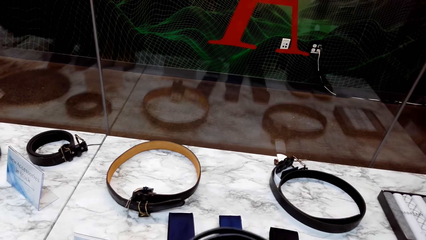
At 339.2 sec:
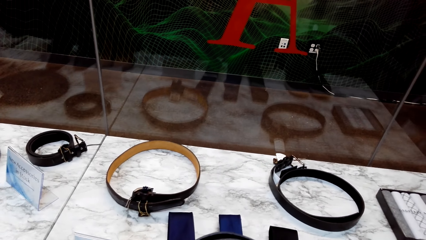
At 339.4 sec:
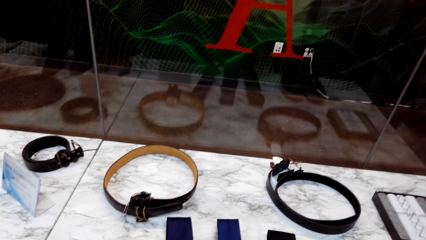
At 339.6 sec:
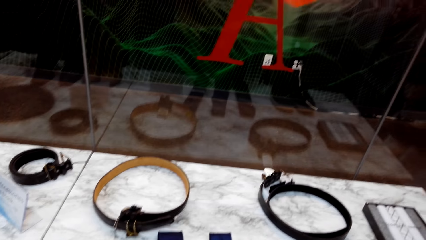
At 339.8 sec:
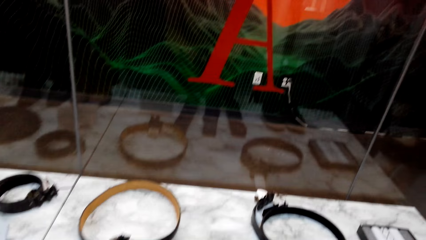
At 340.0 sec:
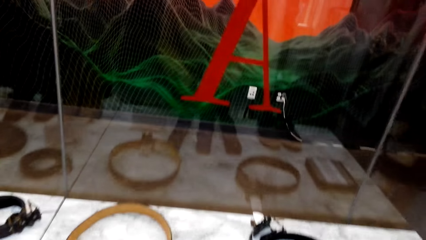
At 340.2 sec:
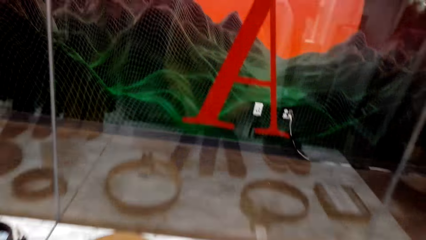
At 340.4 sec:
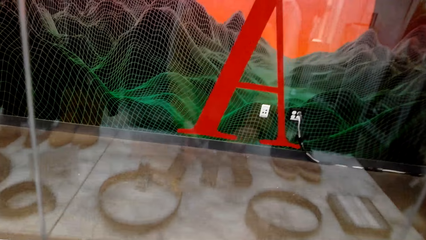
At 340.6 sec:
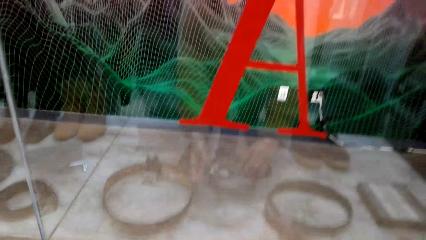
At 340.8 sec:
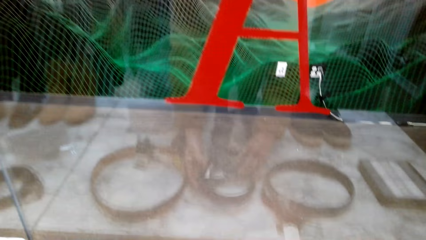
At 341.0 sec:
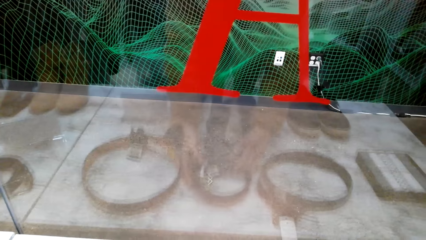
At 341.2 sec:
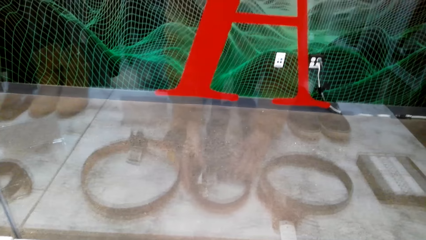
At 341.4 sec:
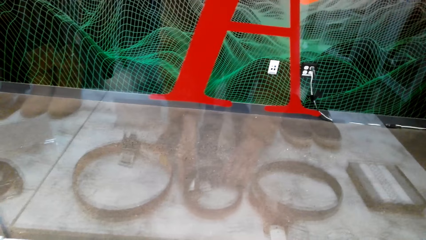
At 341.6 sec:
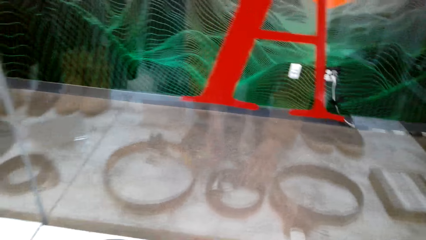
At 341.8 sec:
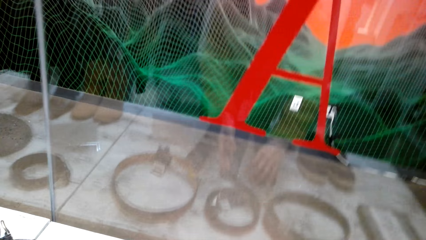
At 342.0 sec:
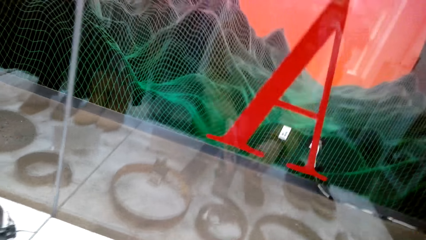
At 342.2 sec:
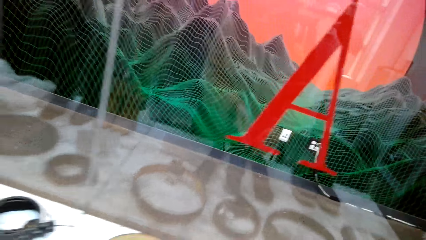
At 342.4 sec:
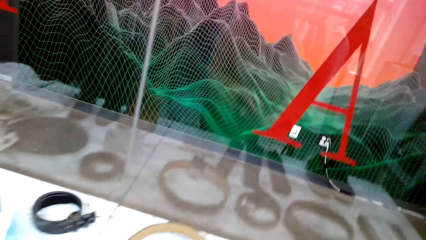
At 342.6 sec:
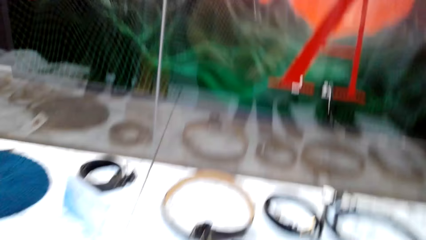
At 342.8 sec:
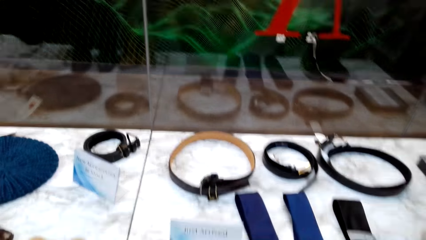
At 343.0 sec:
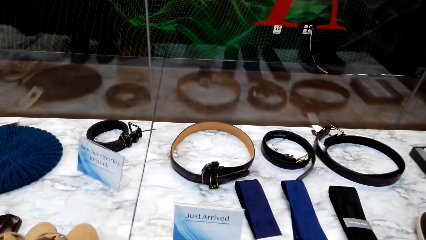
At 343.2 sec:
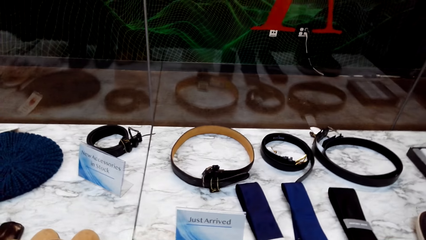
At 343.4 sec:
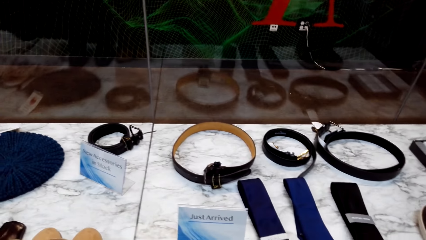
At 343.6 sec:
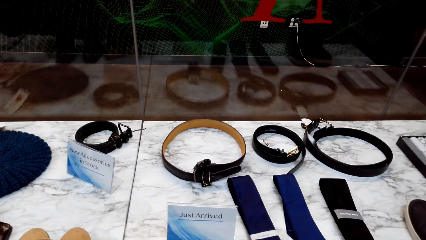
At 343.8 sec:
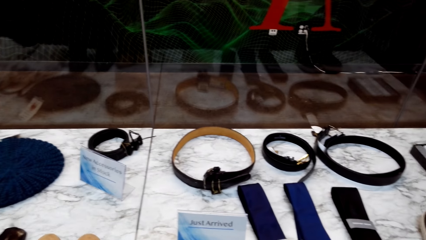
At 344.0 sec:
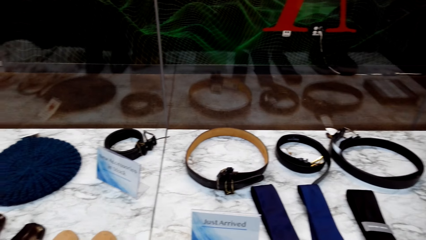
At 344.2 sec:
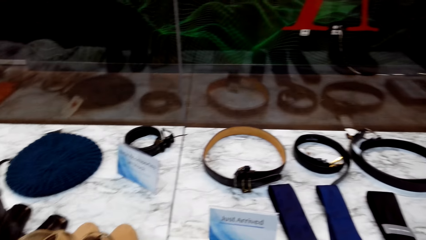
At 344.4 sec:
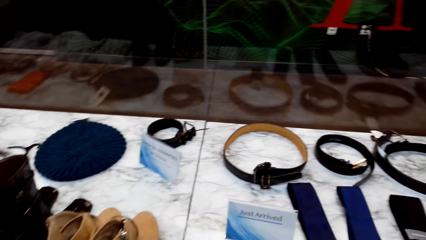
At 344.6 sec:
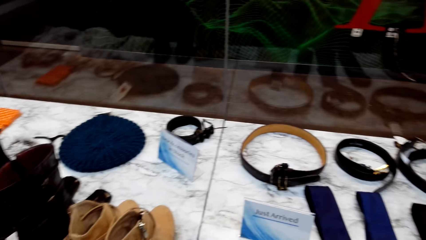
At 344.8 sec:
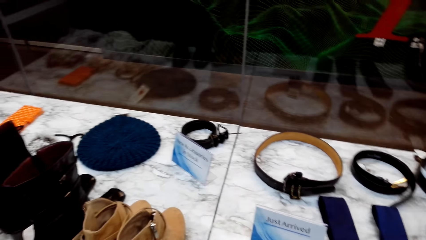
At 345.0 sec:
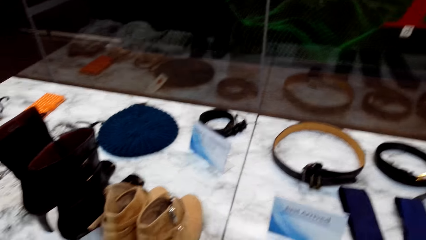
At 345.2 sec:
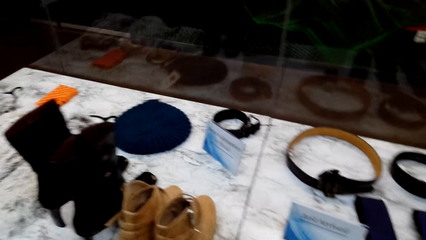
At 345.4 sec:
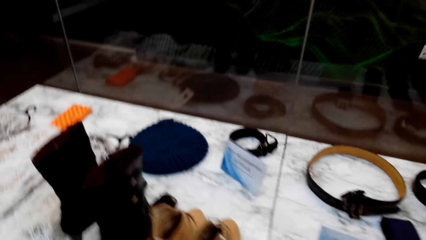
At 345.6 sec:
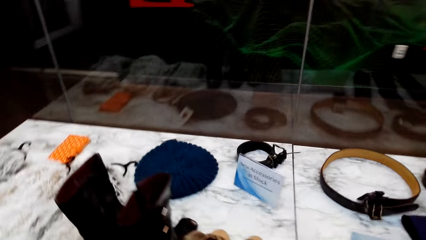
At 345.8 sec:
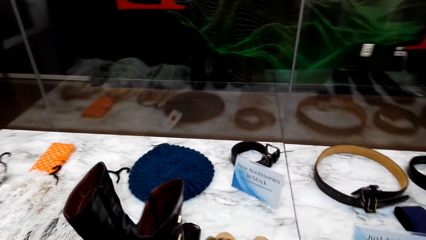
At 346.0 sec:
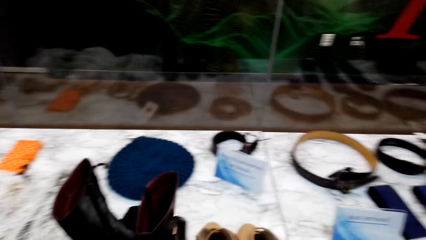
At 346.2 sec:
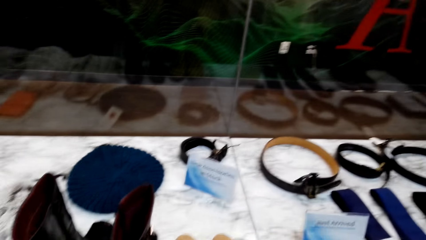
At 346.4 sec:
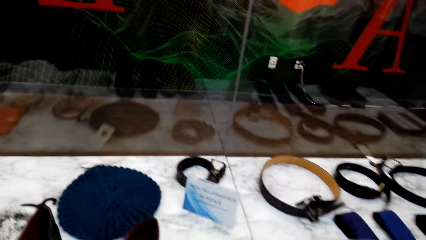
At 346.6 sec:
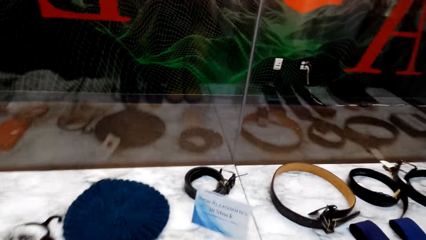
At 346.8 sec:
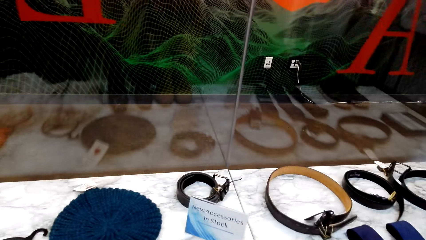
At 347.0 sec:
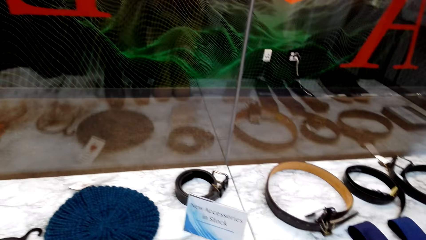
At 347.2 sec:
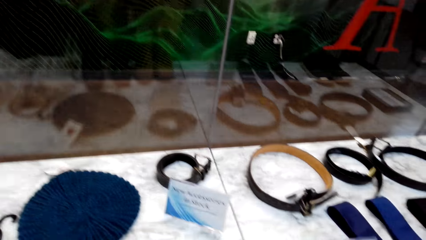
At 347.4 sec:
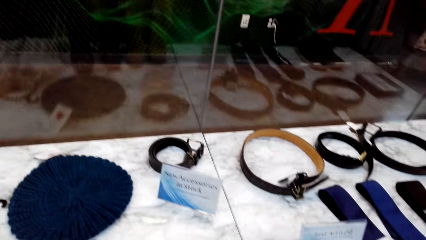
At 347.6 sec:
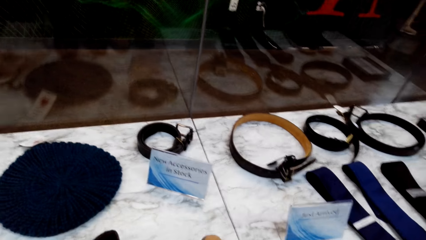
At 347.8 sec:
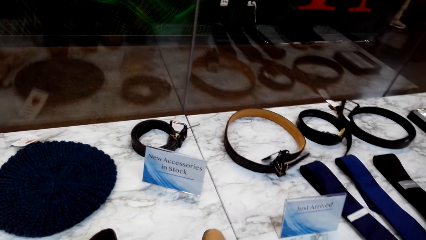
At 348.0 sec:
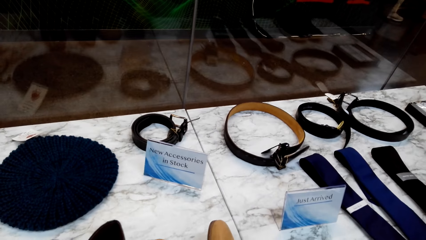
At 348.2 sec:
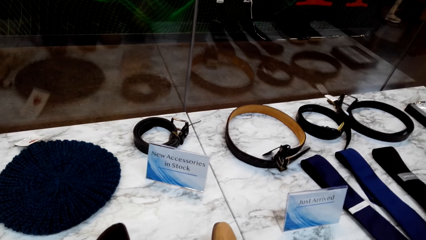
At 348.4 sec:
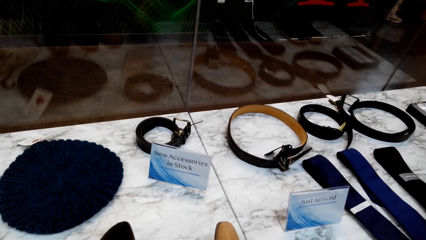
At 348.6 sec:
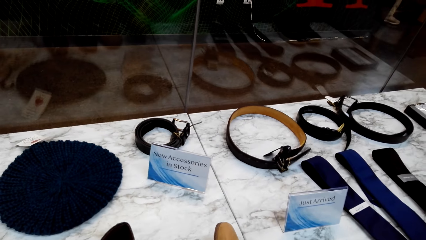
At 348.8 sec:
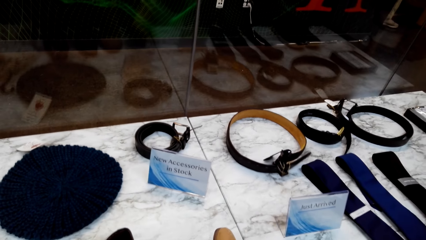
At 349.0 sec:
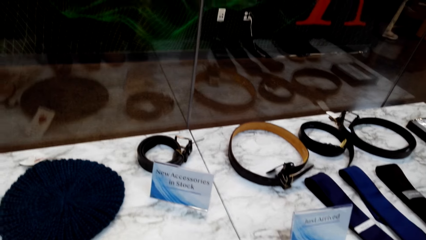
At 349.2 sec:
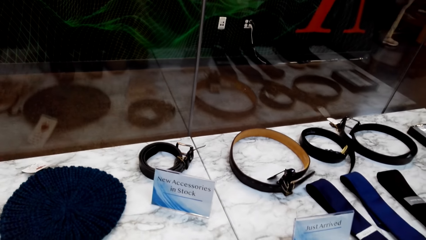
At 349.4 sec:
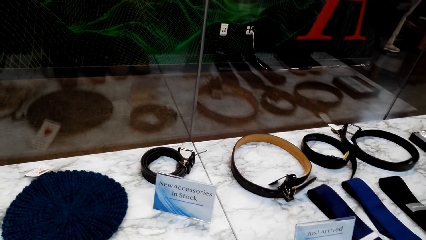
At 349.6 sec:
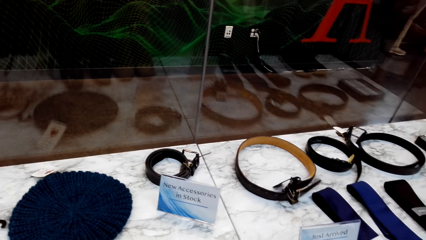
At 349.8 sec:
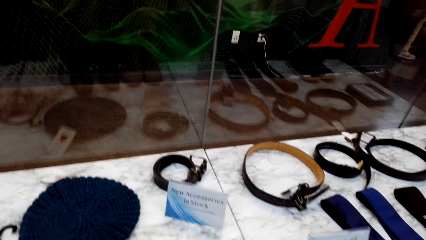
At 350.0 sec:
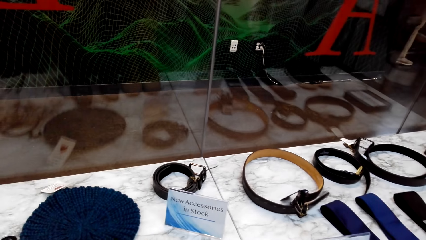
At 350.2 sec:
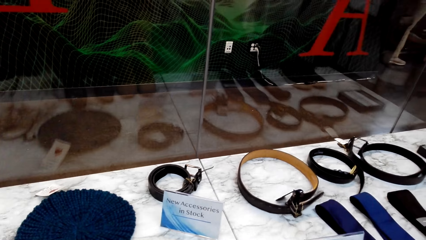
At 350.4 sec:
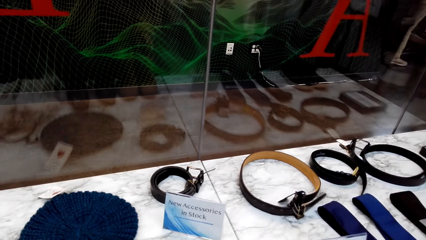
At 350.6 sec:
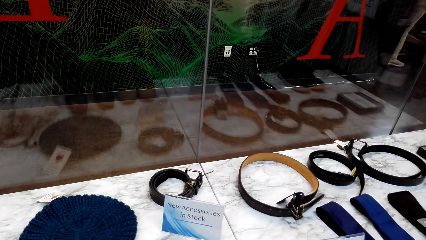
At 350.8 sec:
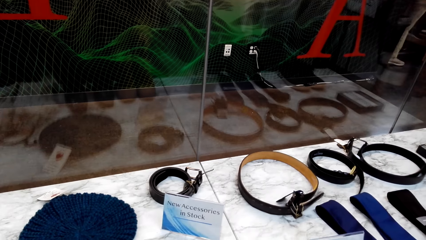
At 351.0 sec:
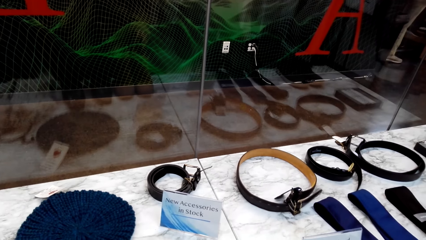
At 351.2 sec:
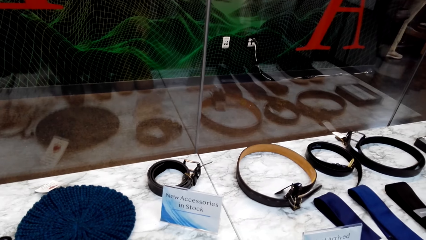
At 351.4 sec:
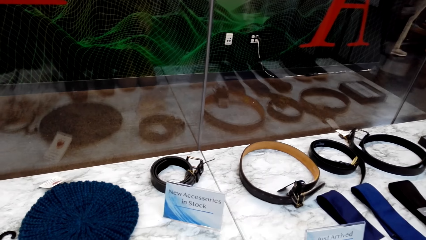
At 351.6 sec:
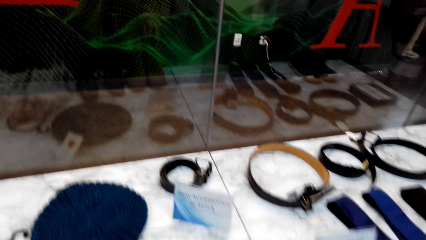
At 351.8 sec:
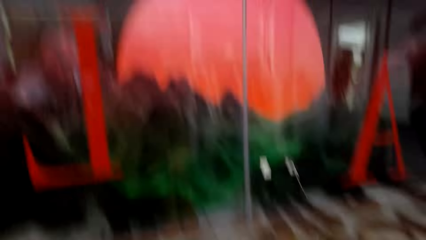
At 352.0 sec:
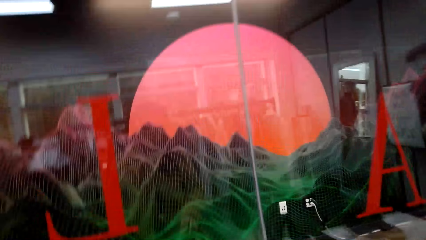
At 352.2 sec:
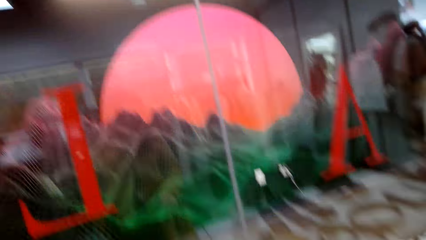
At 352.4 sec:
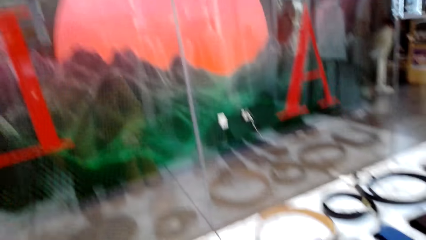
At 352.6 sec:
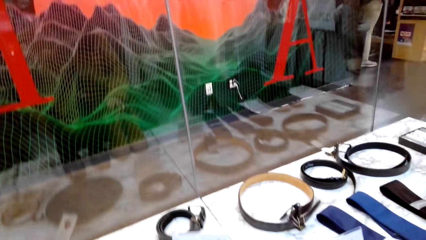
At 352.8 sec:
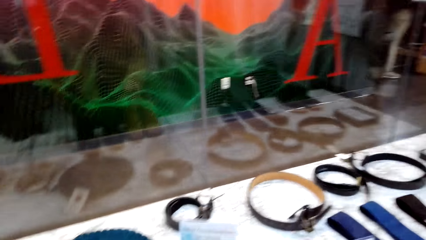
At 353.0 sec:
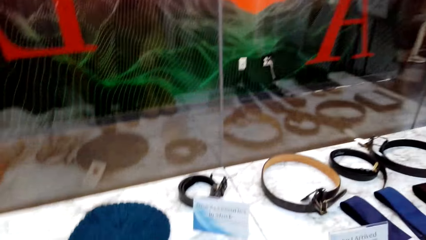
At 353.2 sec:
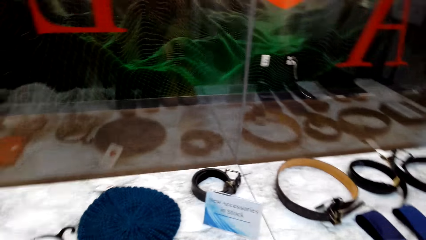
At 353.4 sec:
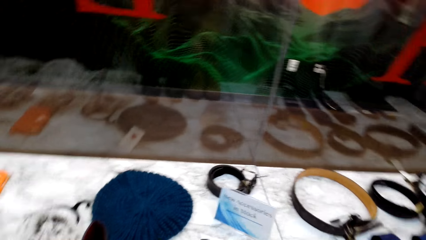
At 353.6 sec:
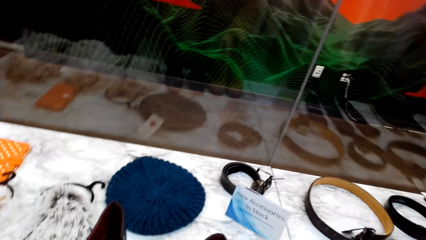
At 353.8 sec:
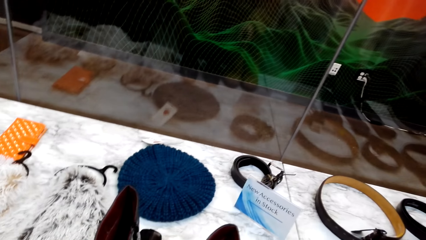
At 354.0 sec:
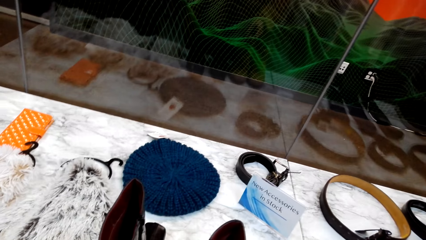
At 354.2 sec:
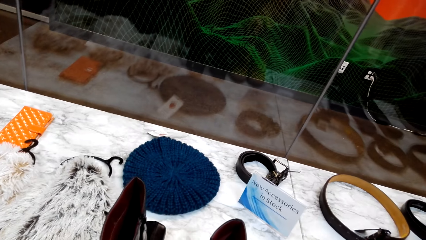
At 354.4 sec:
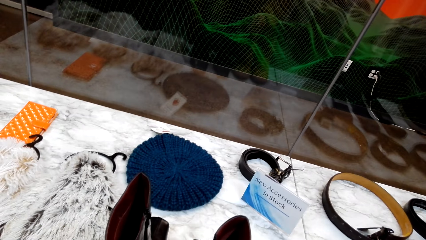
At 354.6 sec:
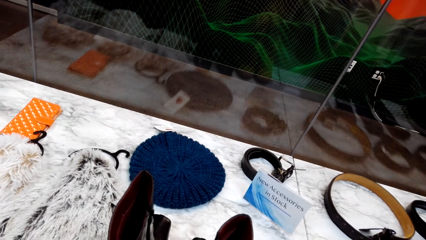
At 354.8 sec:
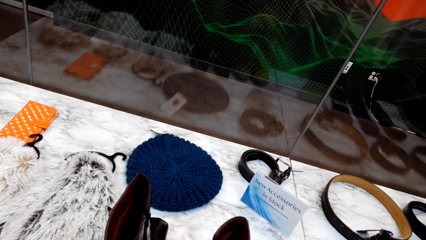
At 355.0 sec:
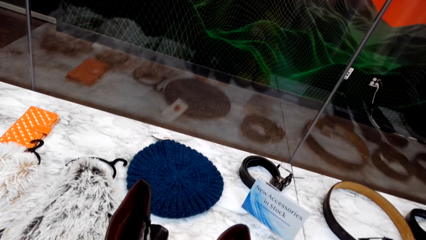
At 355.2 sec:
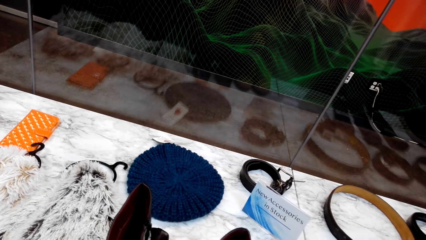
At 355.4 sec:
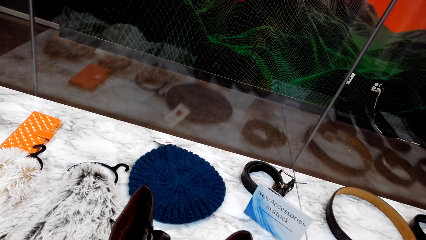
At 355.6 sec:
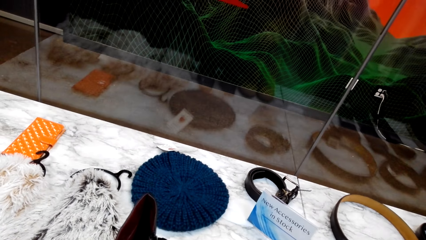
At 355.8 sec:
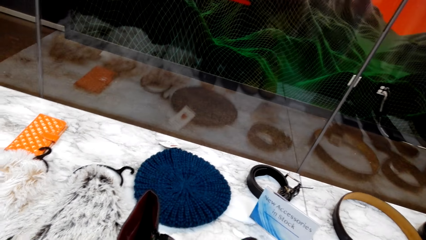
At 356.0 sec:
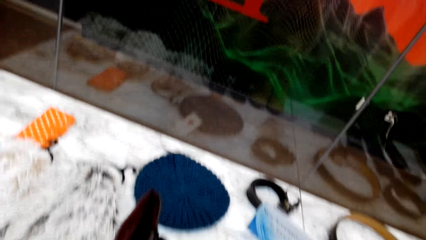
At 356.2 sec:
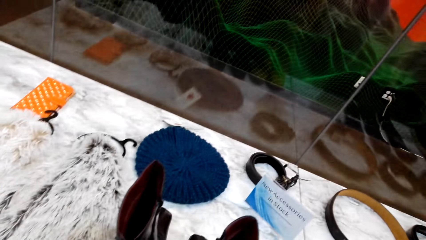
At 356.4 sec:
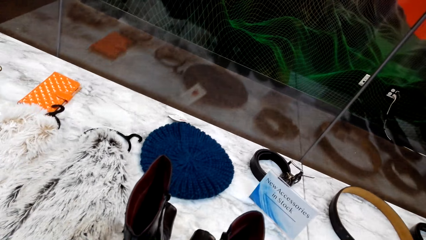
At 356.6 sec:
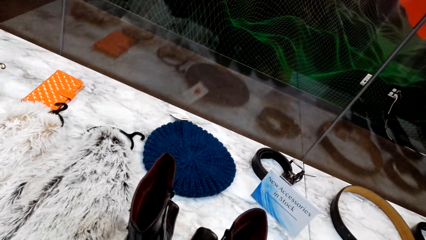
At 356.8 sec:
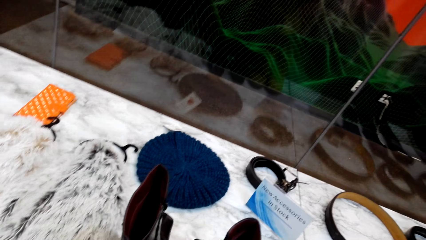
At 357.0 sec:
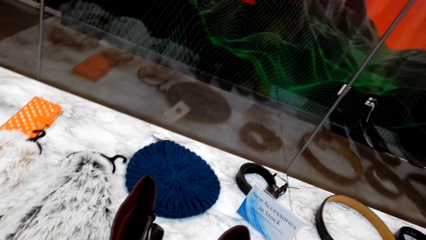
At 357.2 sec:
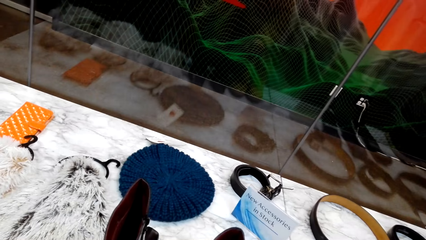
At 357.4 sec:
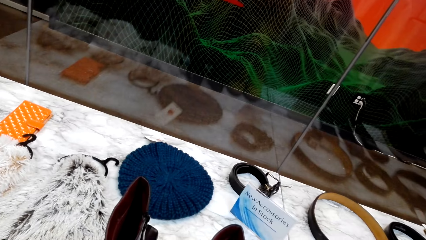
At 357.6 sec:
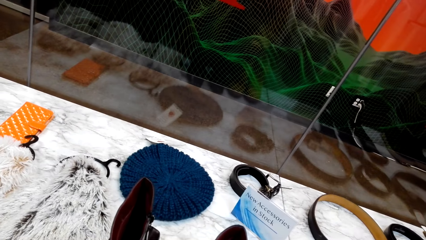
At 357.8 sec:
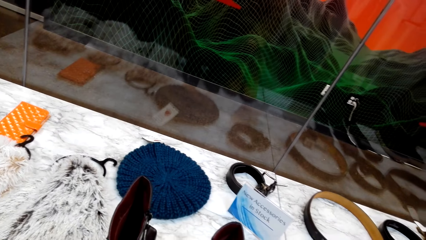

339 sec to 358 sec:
The camera wearer stares at the wall. They talk to a man. They put the belt on the board. They stare at the table. The man talks to the camera wearer. The camera wearer looks at the fabric.
